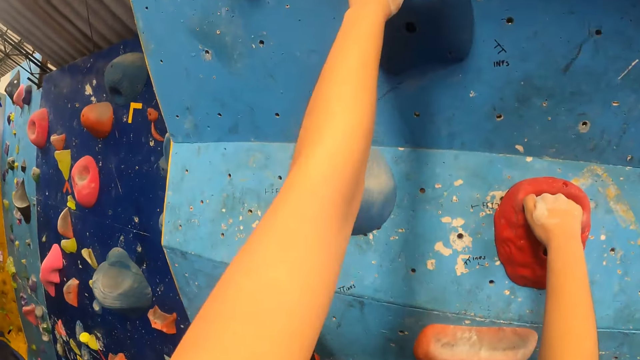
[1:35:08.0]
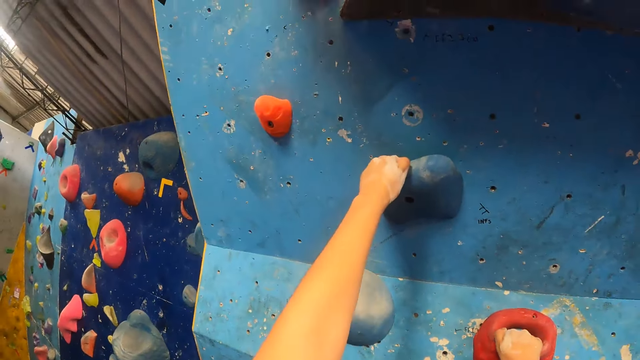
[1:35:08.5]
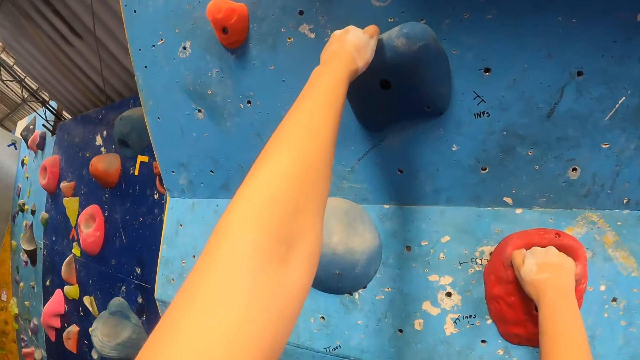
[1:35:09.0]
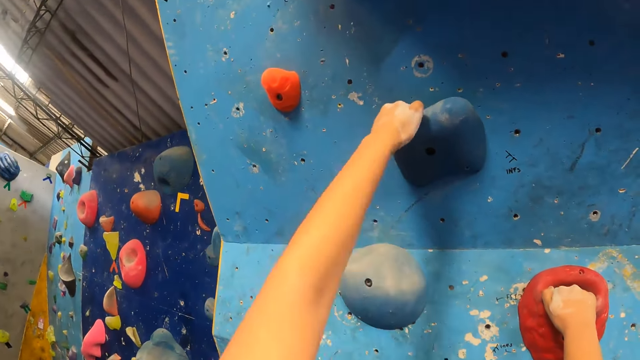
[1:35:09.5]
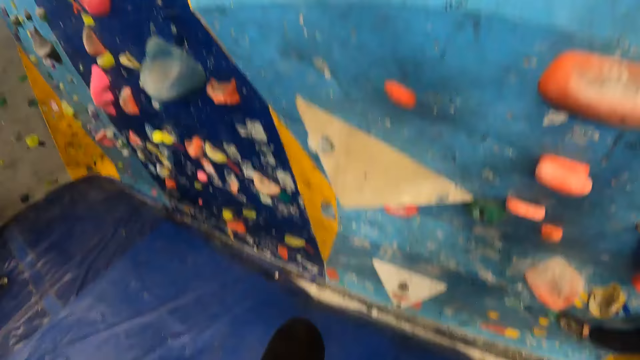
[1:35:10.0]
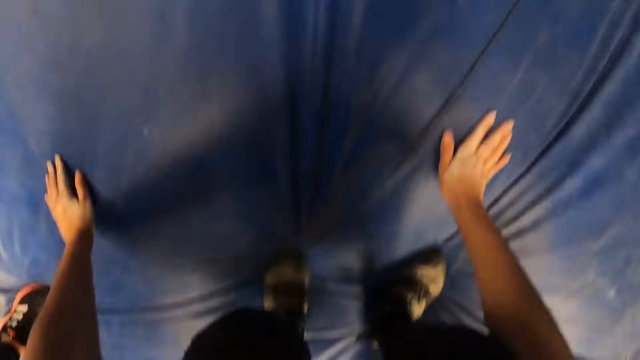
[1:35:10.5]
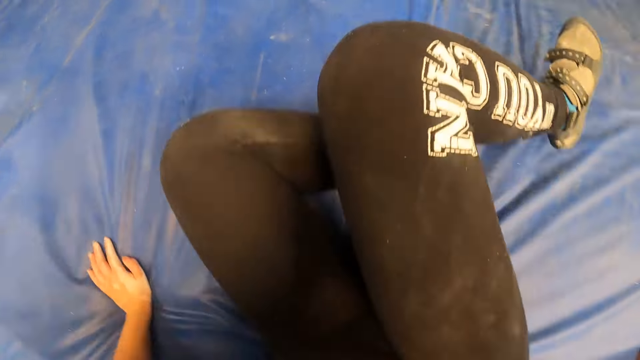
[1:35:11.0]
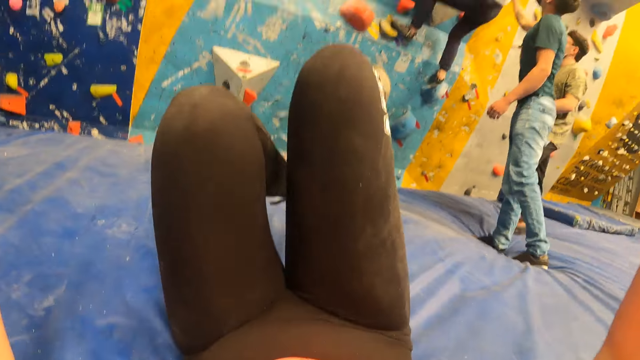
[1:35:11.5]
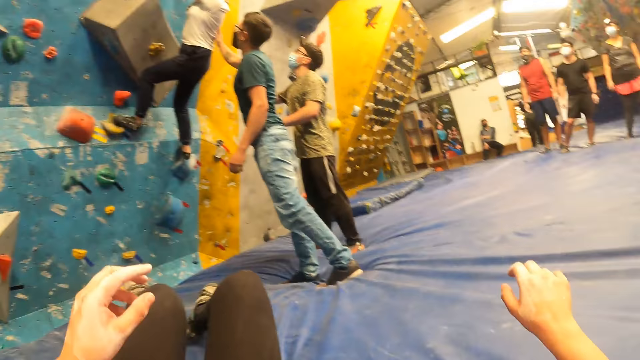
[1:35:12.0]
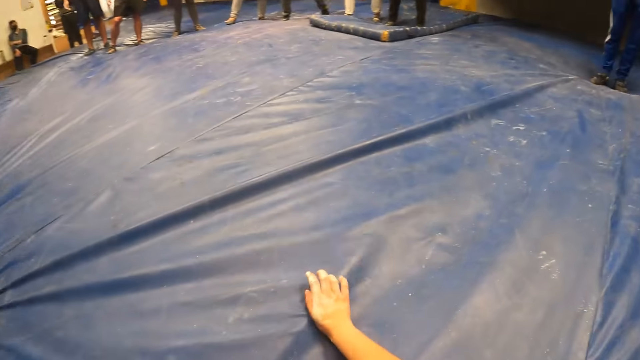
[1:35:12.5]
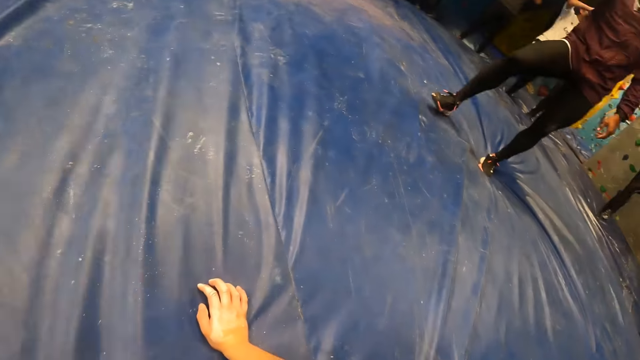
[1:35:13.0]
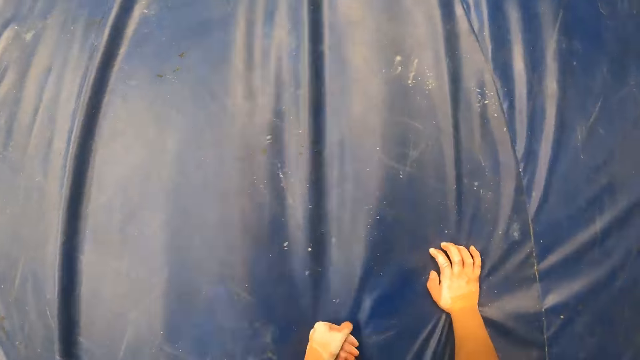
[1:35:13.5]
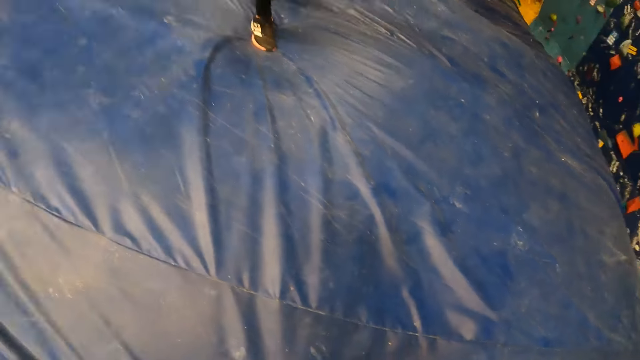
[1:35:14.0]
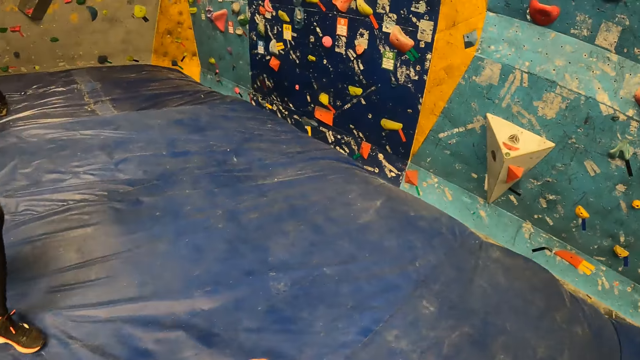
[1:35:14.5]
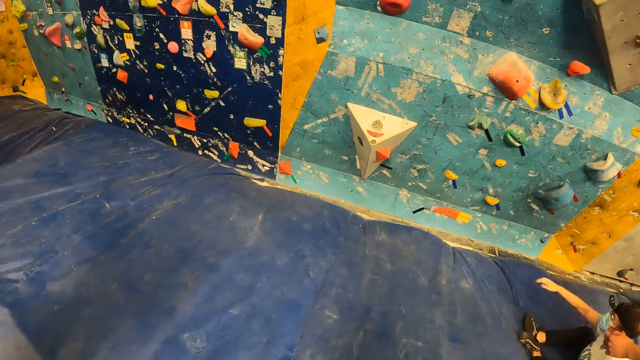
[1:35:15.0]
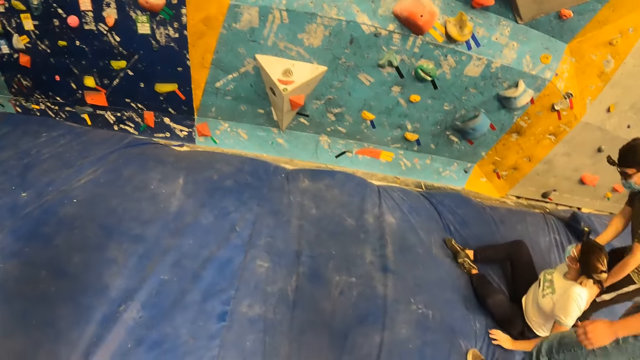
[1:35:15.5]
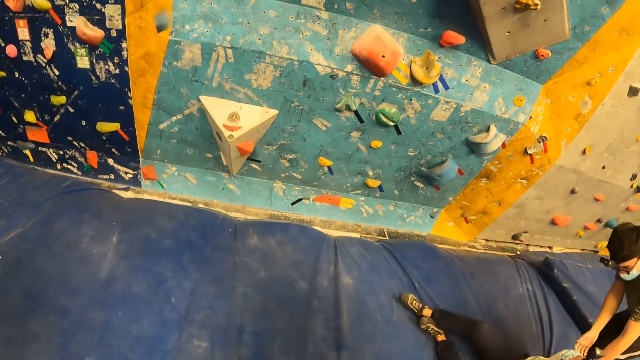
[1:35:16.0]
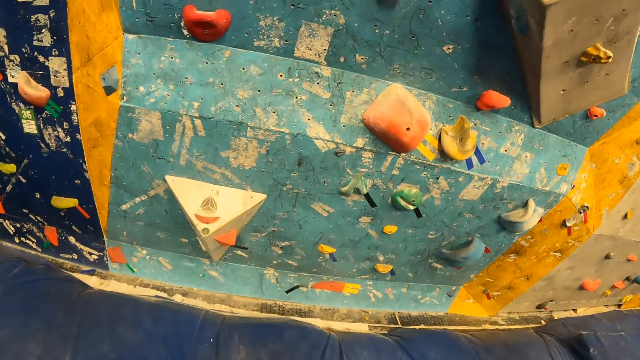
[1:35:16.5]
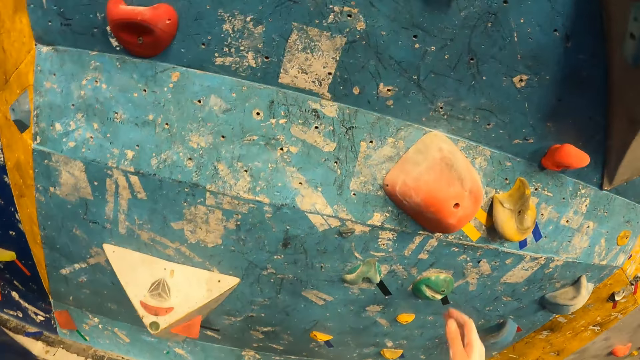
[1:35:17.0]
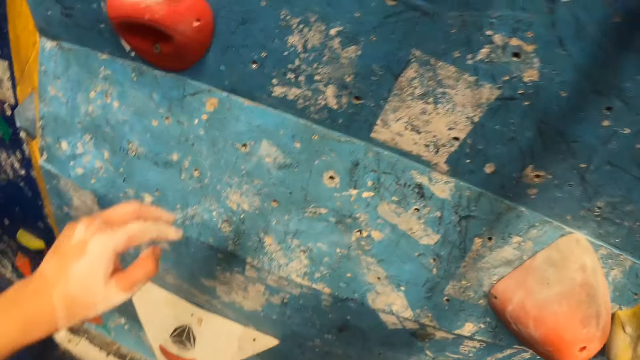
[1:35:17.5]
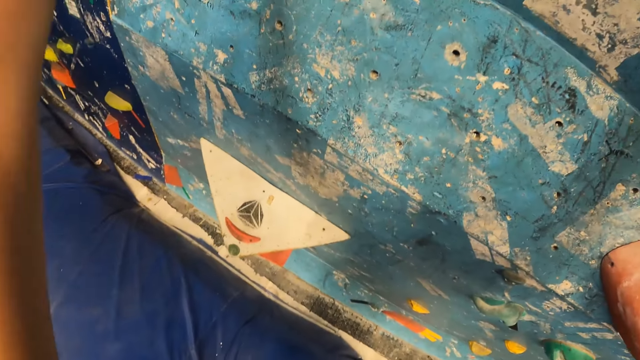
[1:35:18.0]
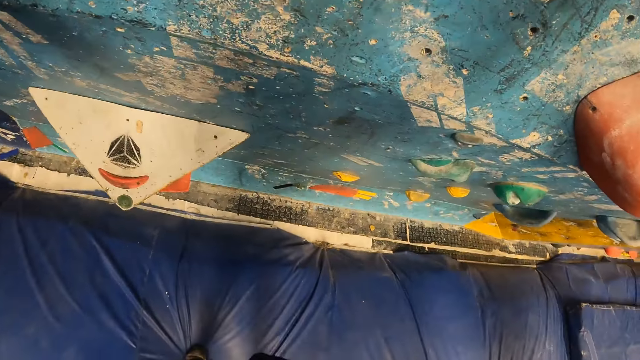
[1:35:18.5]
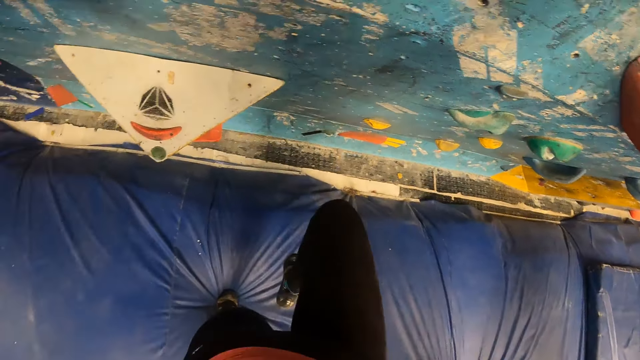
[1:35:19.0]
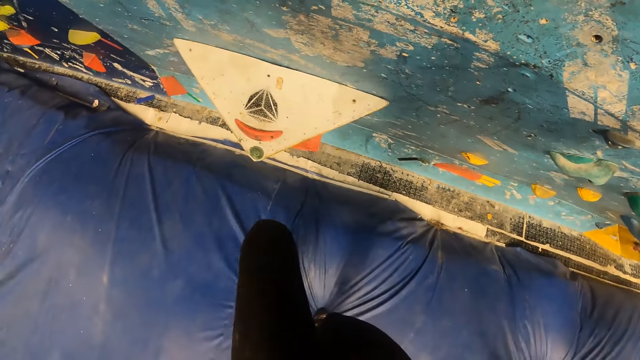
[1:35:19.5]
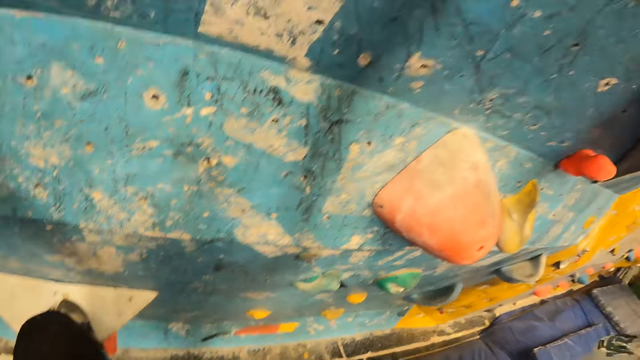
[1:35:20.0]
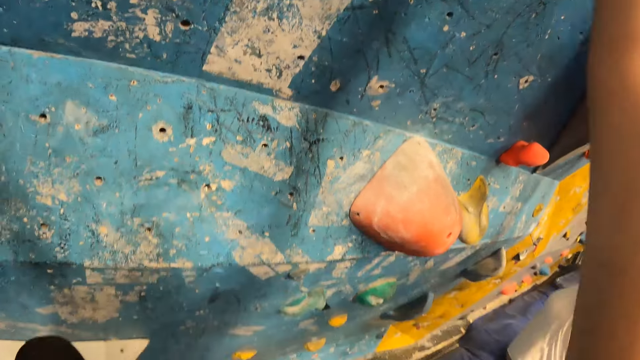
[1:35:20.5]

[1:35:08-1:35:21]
The camera wearer jumps on a climbing wall mat. They fall off the climbing wall. They look around. They climb the wall with both hands.

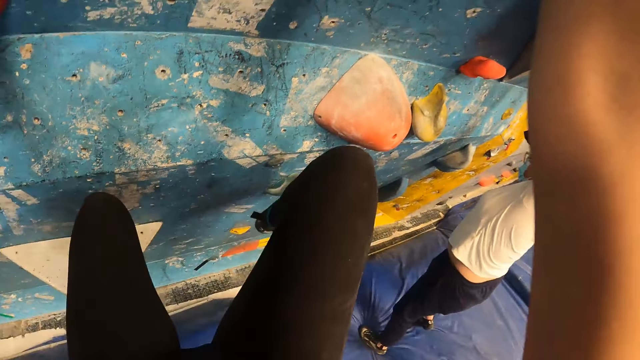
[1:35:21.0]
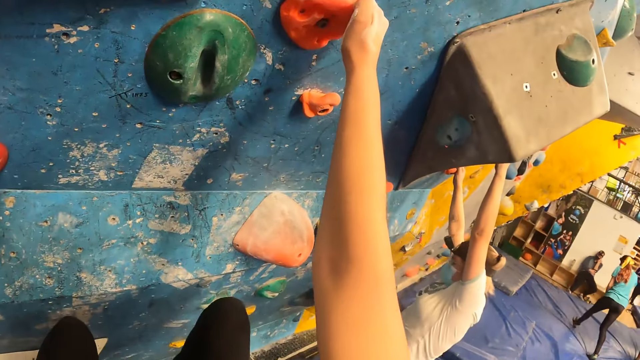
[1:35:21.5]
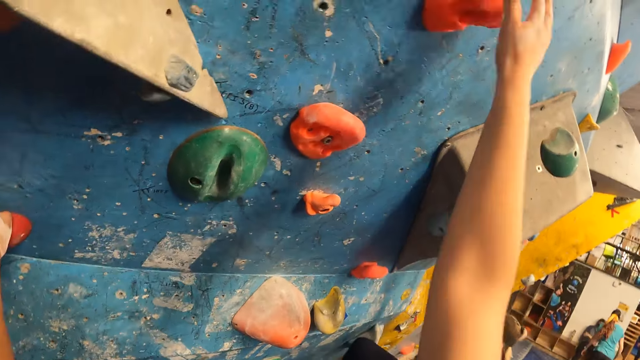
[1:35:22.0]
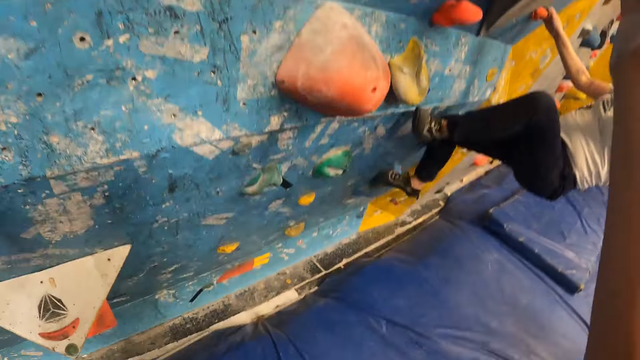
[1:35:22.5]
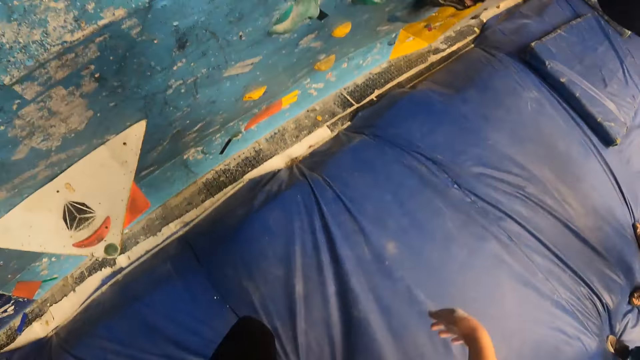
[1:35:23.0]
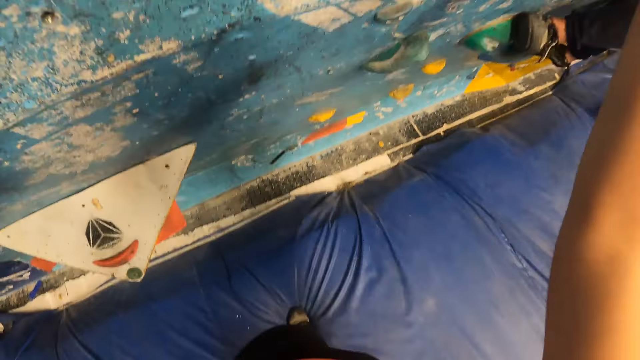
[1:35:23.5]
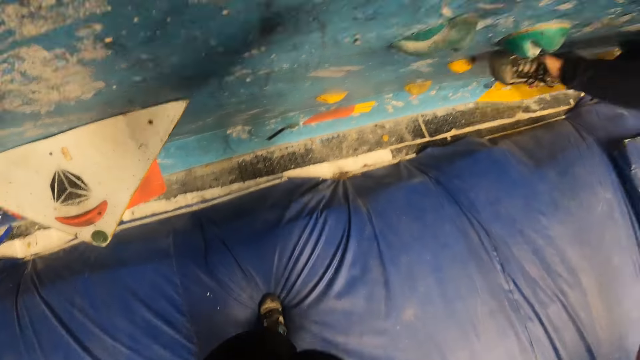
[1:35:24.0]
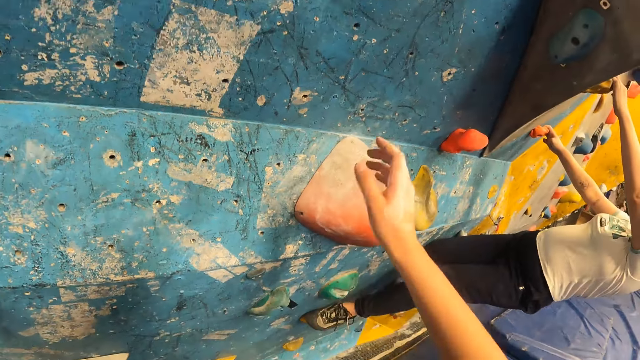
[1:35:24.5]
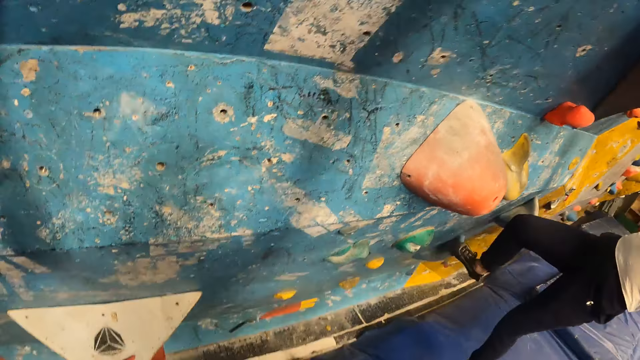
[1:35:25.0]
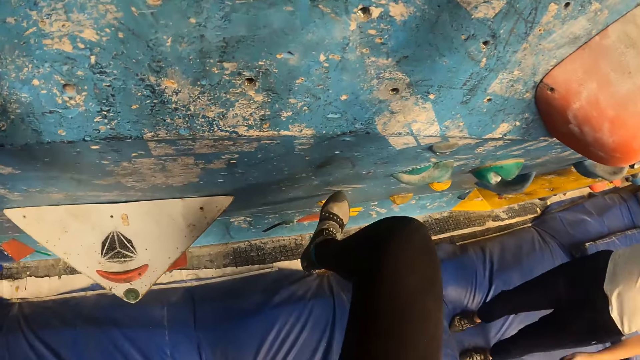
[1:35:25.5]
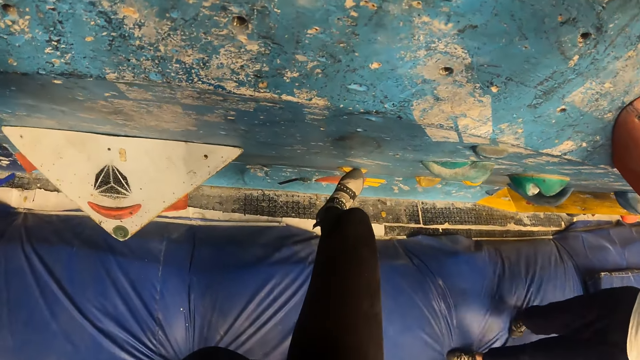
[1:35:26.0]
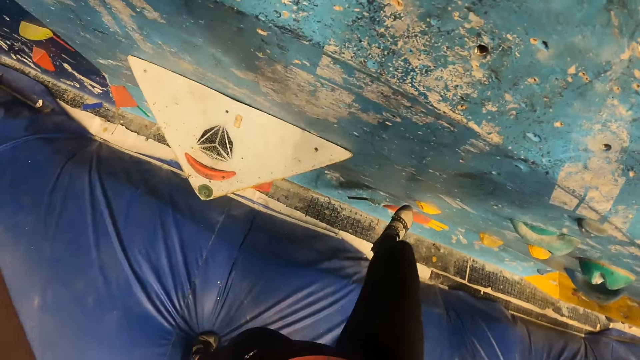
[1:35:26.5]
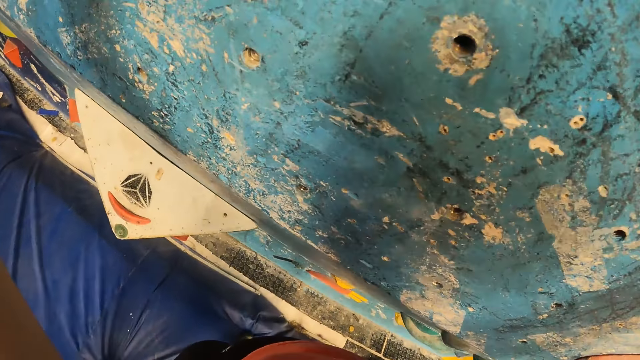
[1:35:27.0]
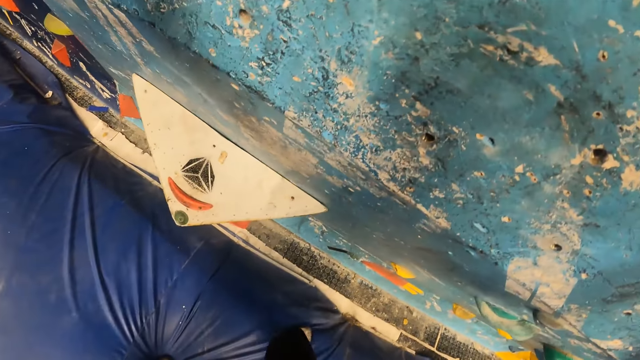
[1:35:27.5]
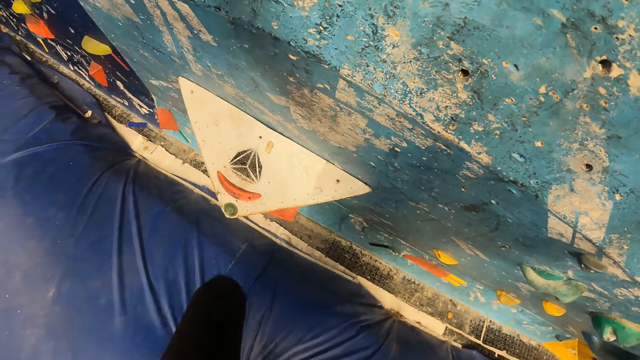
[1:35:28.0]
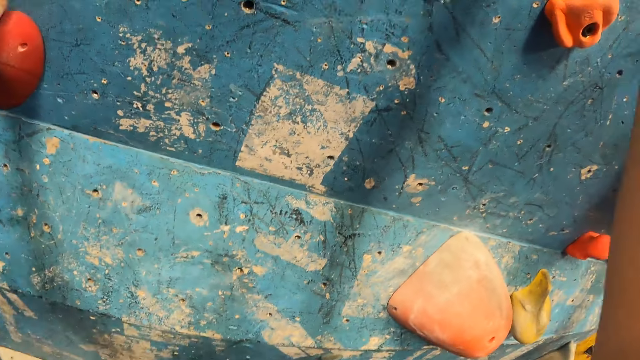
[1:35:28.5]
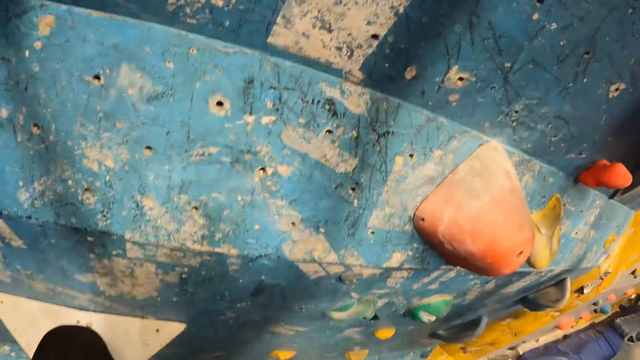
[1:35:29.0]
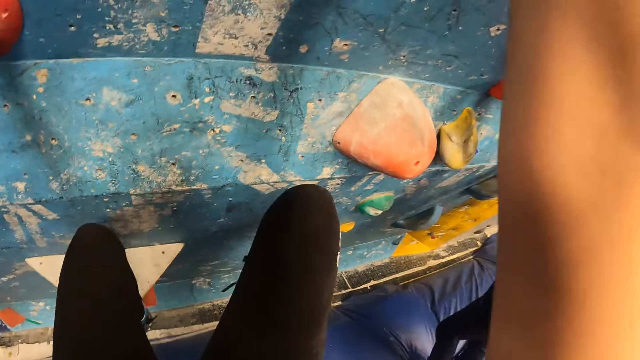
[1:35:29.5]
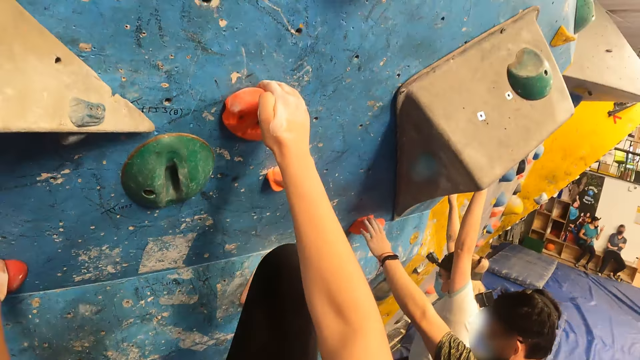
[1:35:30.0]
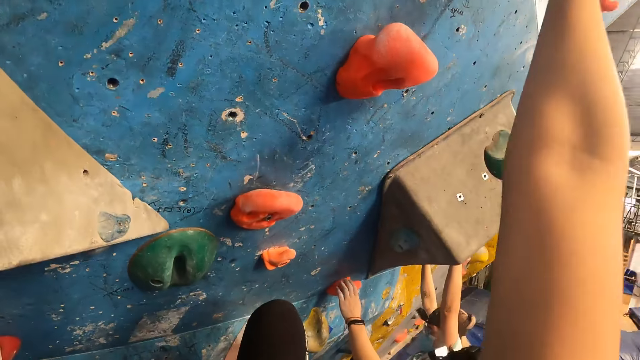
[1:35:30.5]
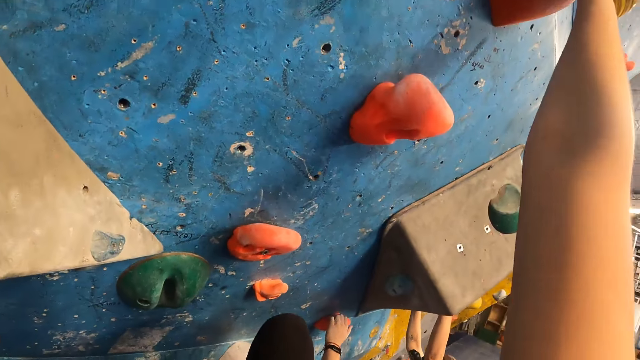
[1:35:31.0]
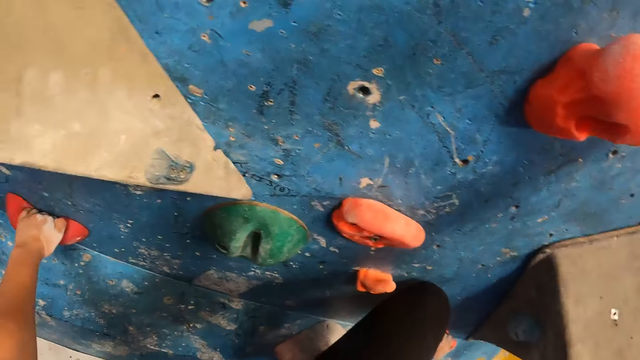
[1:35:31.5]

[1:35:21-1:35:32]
The camera wearer jumps on the climbing wall mat. They climb the wall with both hands.
